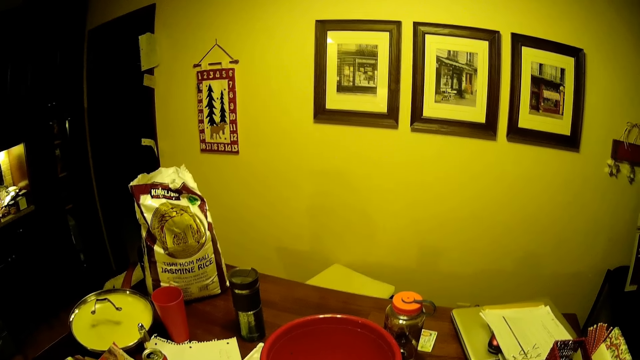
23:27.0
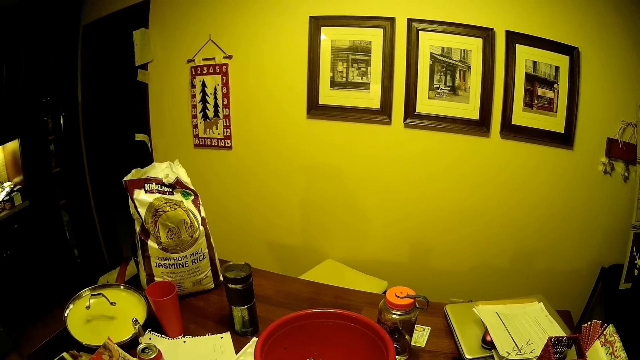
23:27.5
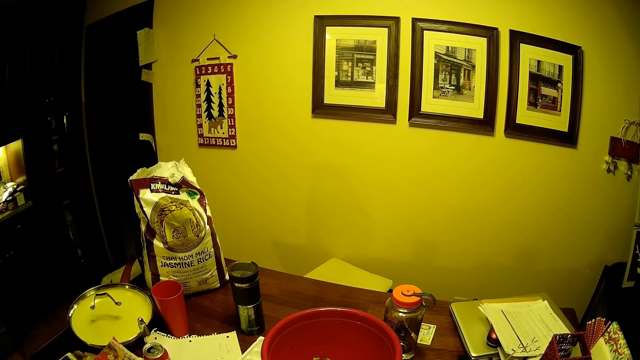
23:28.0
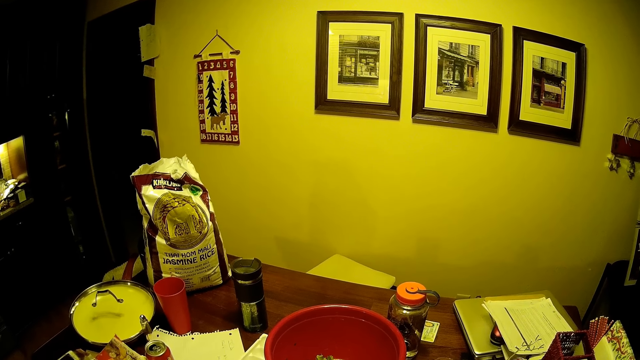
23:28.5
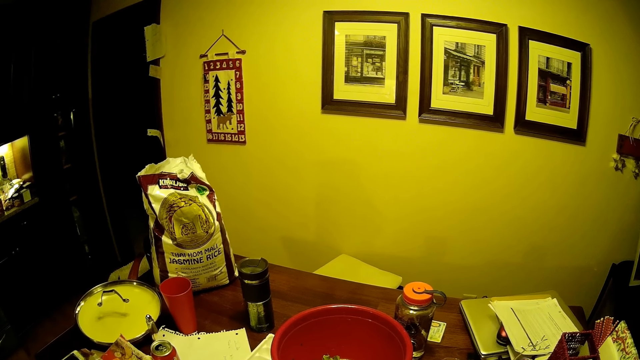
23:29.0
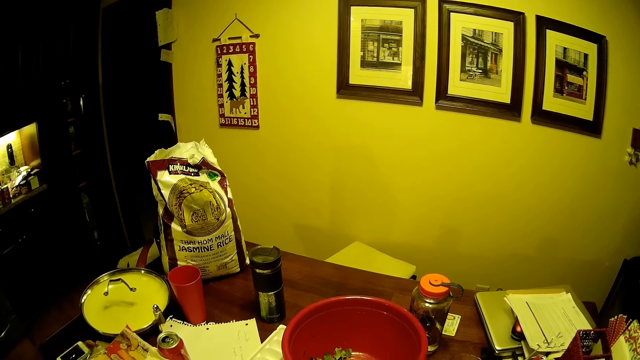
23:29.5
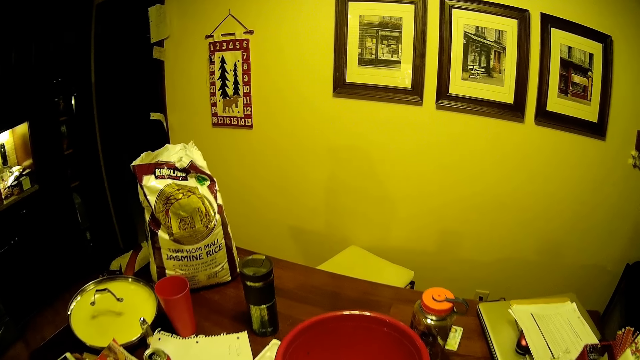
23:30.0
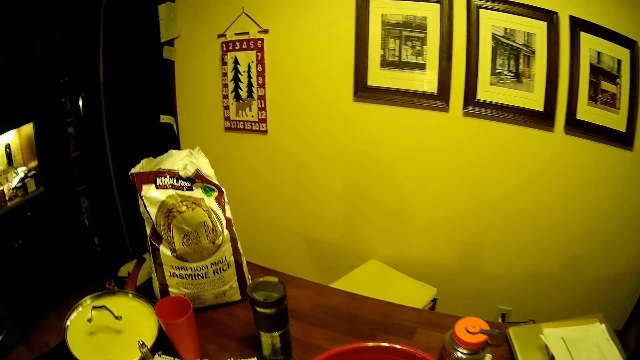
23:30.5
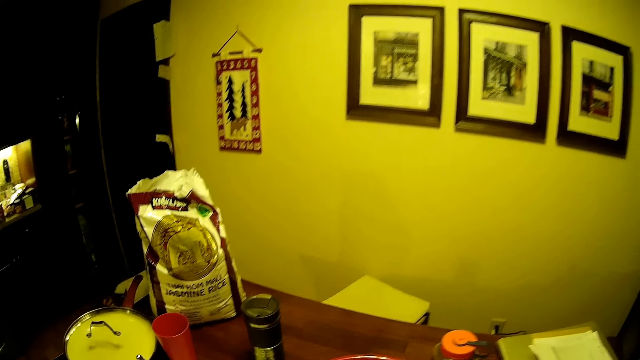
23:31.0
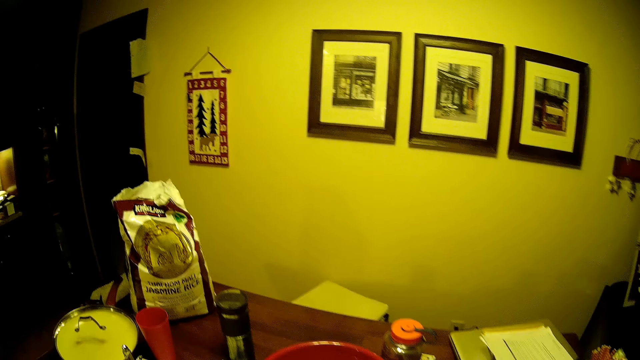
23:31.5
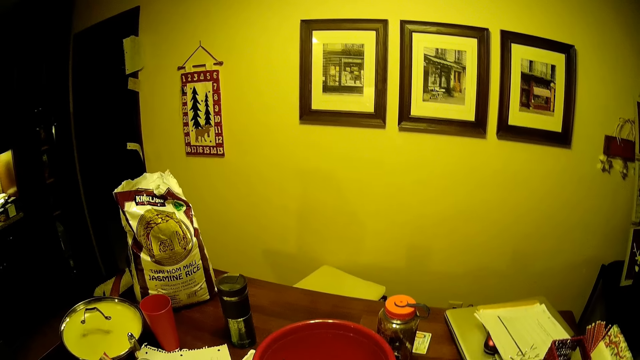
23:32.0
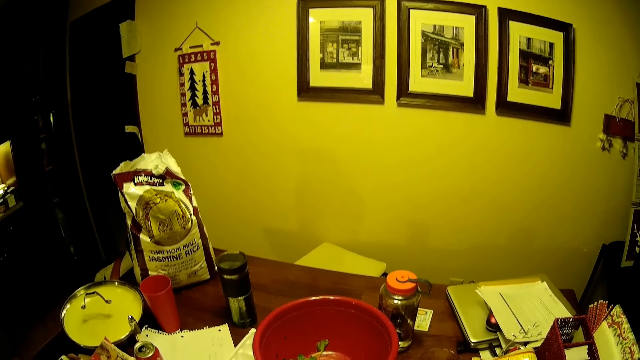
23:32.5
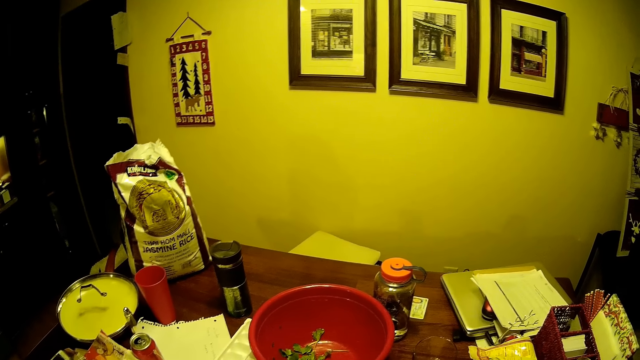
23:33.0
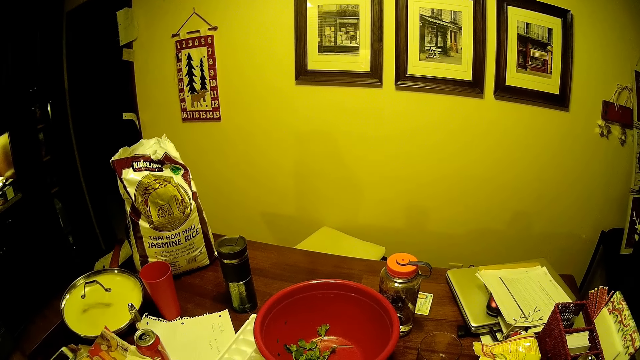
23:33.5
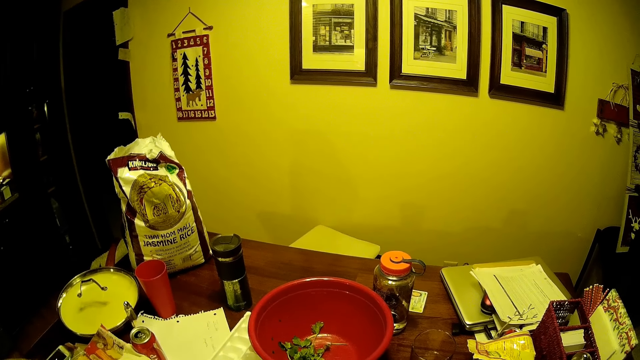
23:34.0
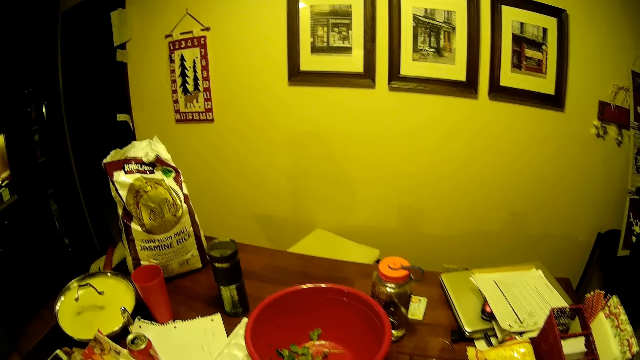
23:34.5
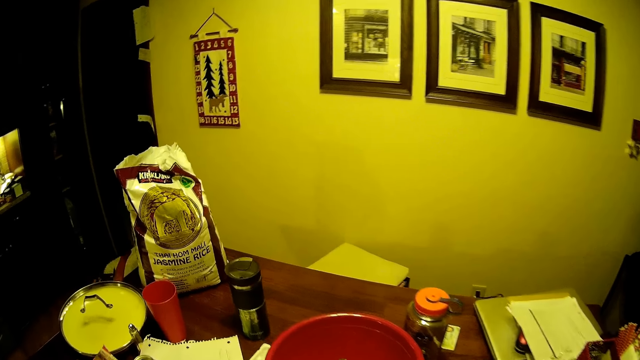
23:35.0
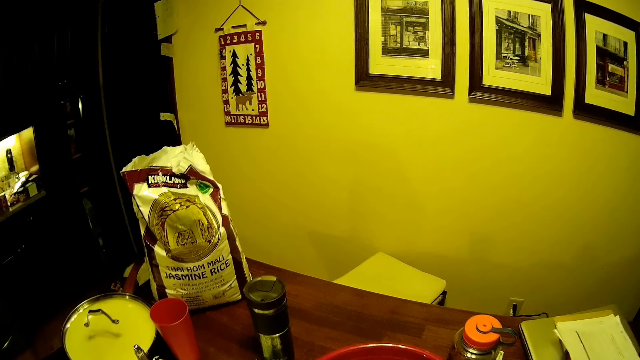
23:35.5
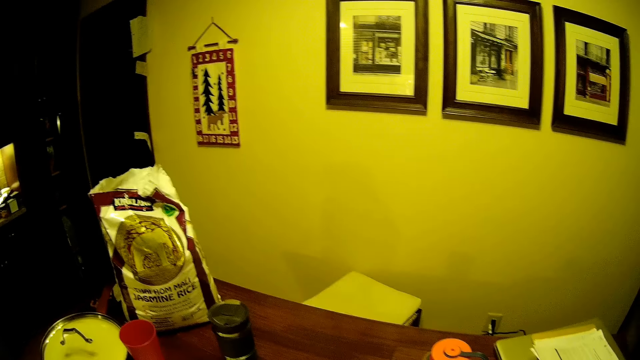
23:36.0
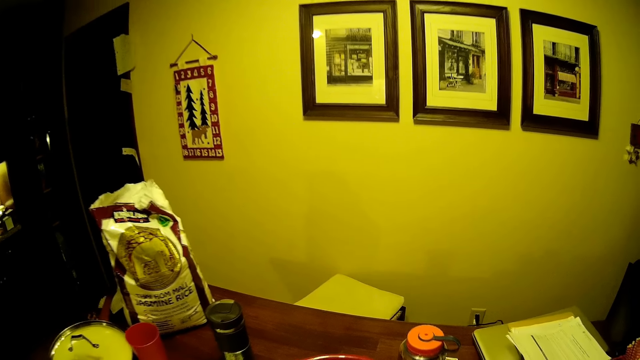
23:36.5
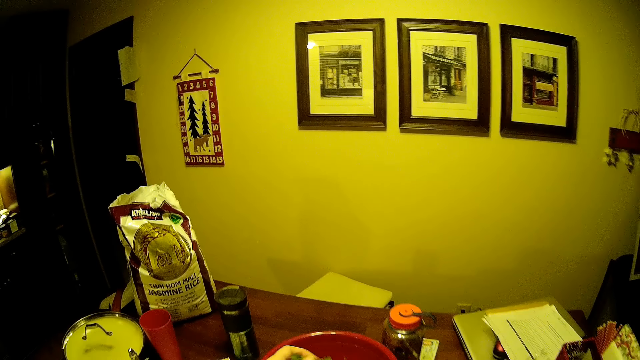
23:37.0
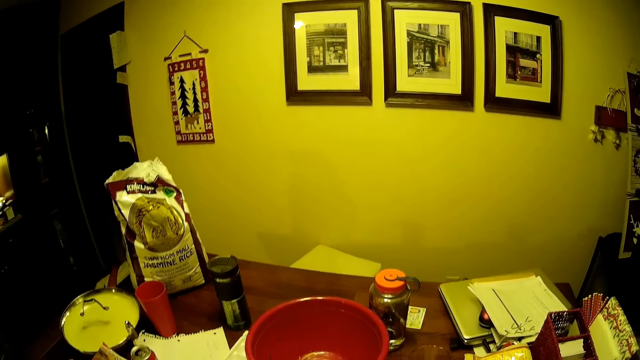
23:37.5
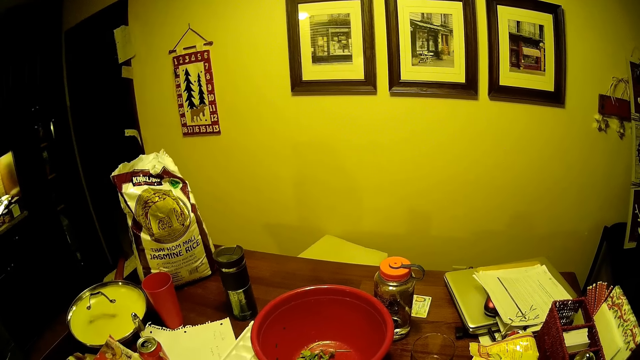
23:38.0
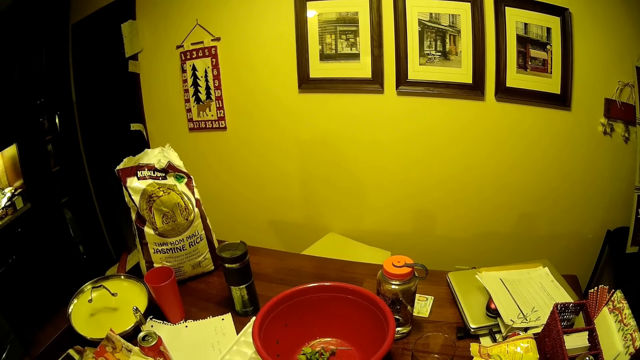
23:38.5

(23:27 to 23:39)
The camera wearer stares at the table.

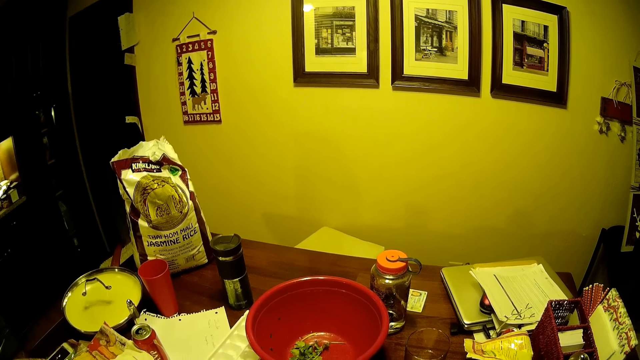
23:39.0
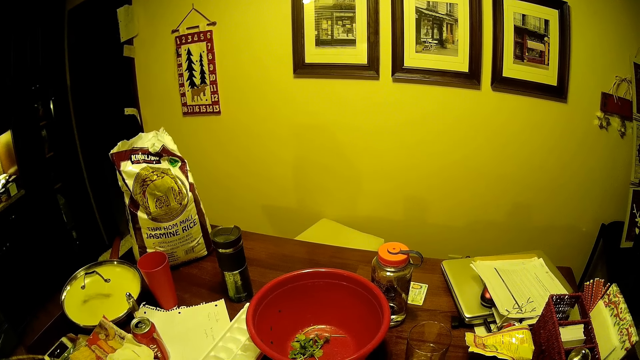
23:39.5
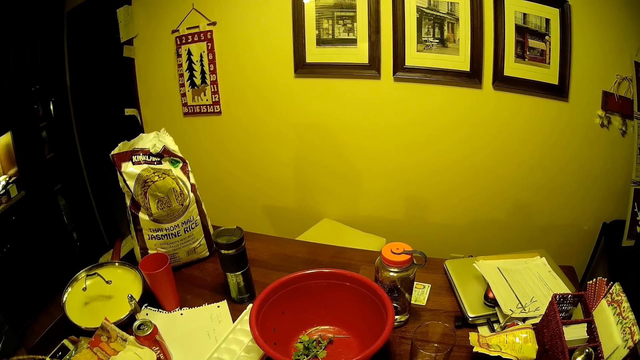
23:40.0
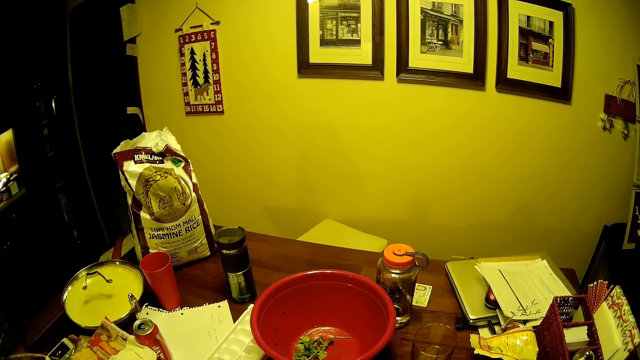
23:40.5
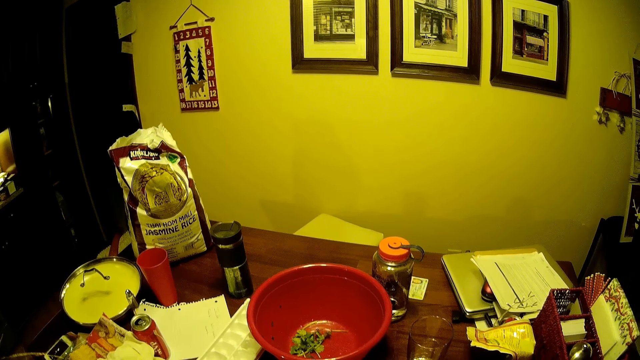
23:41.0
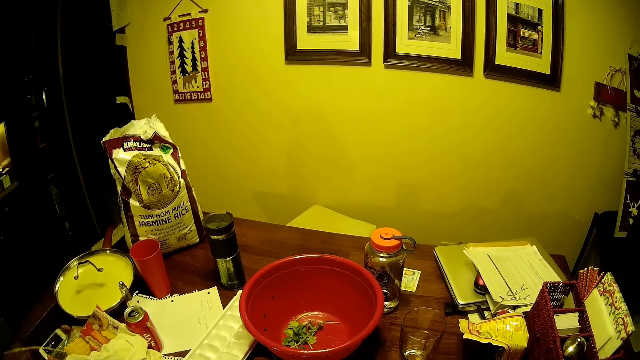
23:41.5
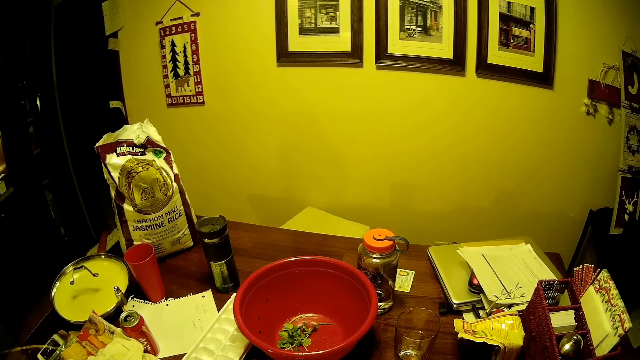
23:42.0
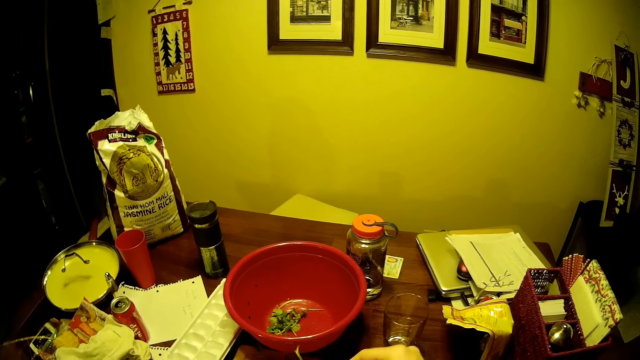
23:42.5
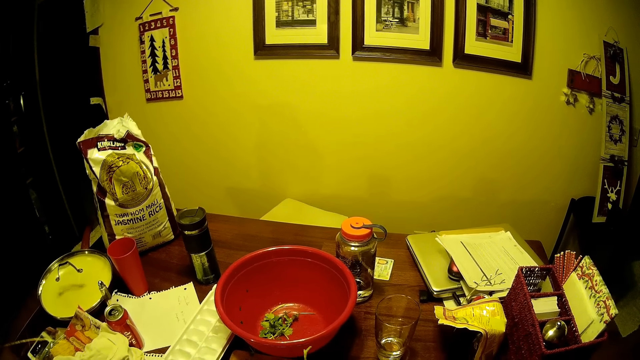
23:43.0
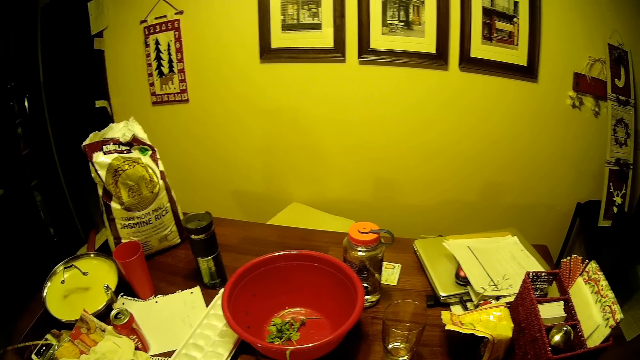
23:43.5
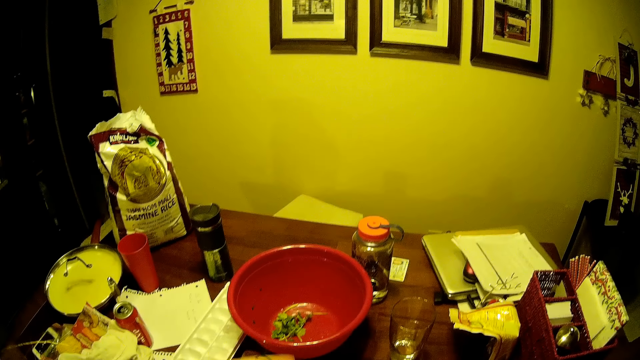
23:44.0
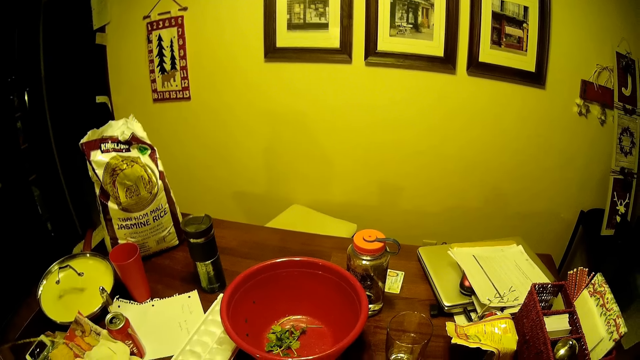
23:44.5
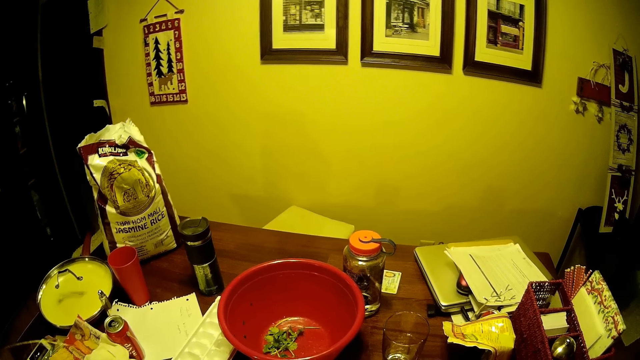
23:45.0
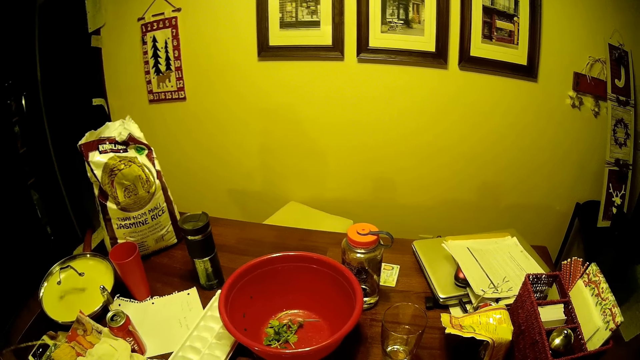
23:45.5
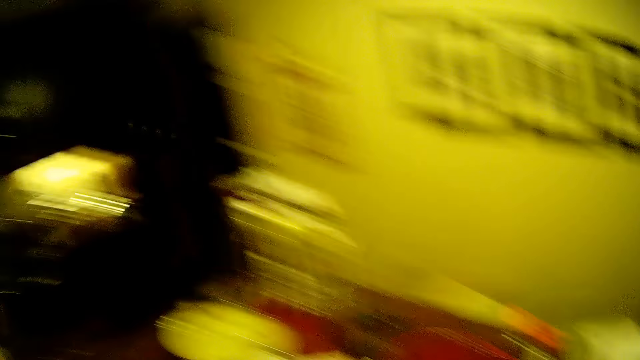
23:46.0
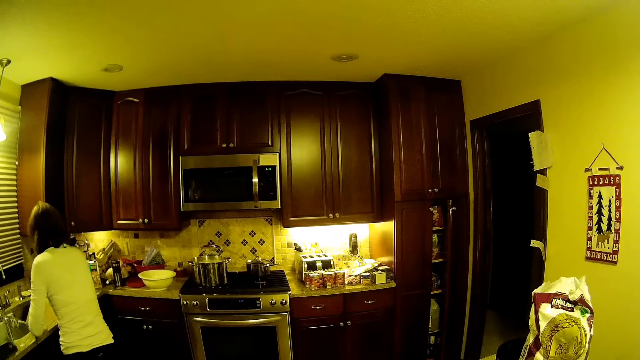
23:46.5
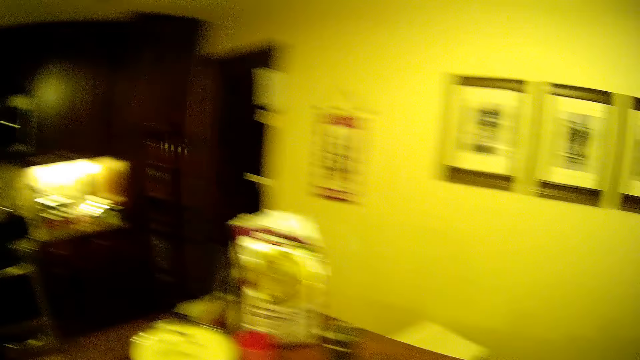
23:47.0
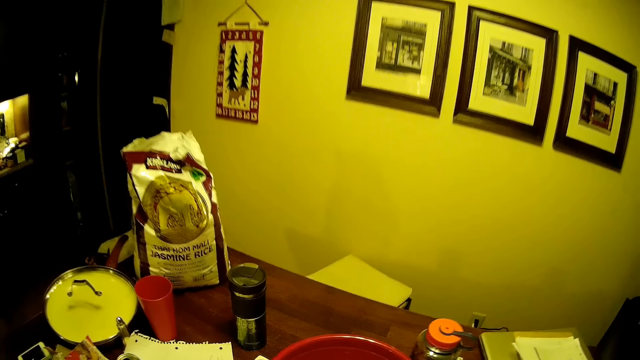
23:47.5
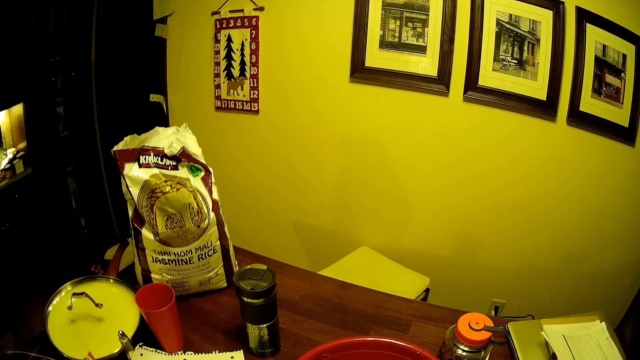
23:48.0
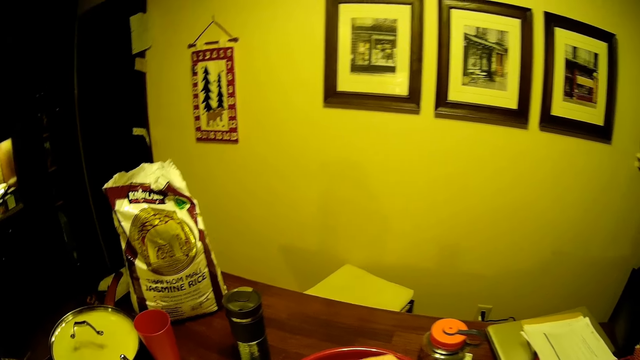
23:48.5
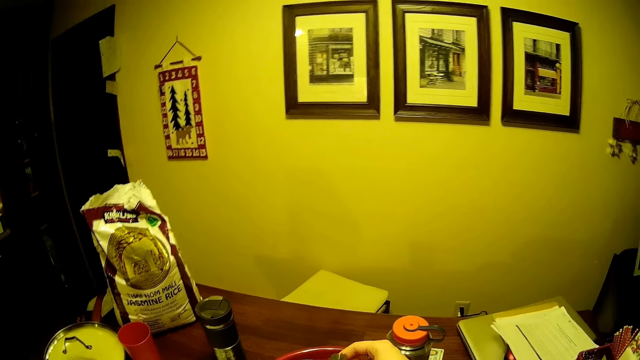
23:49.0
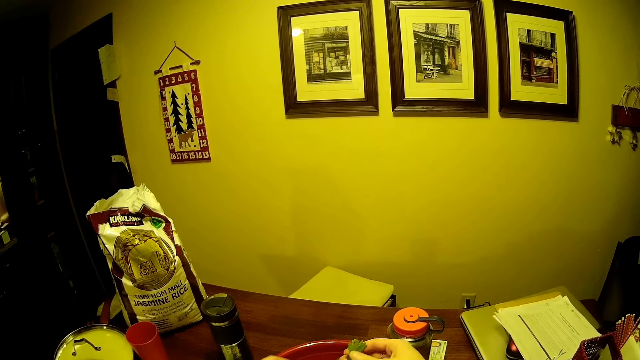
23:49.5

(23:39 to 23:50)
The camera wearer removes the vegetable's stem. They move the camera around and stare at the table.
